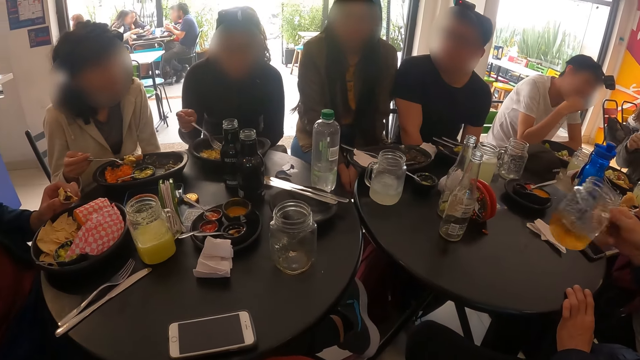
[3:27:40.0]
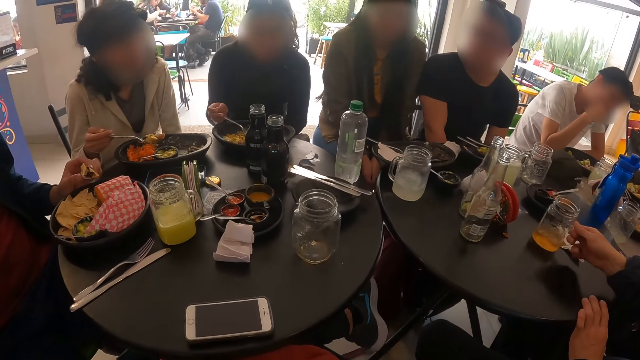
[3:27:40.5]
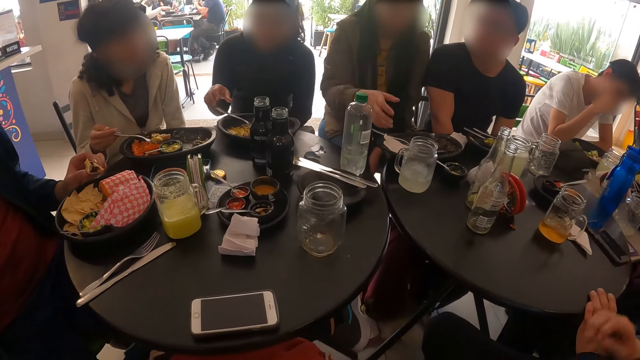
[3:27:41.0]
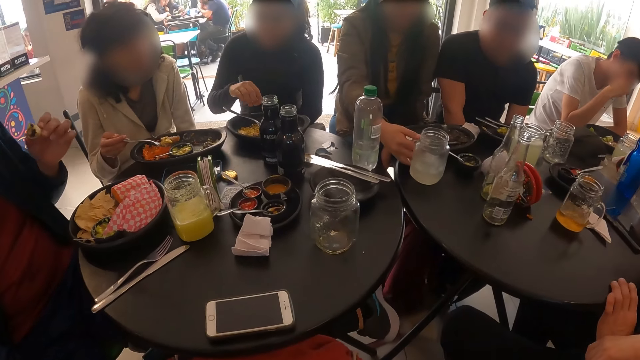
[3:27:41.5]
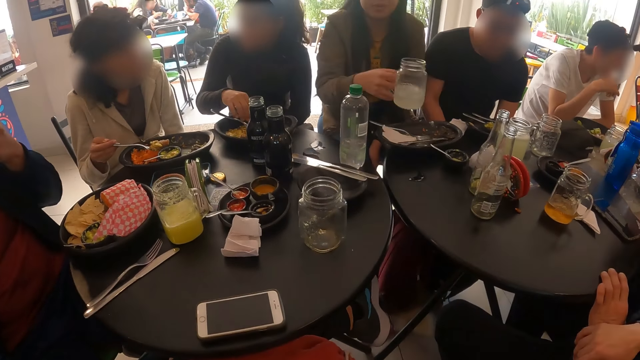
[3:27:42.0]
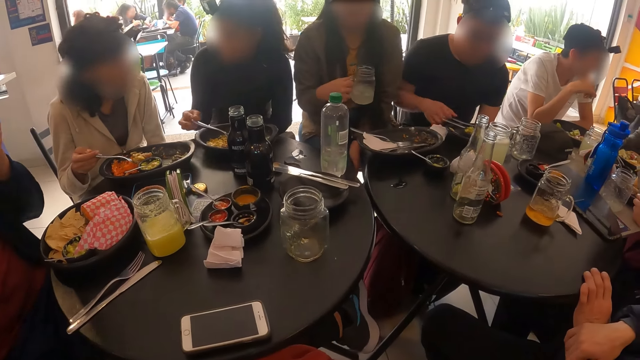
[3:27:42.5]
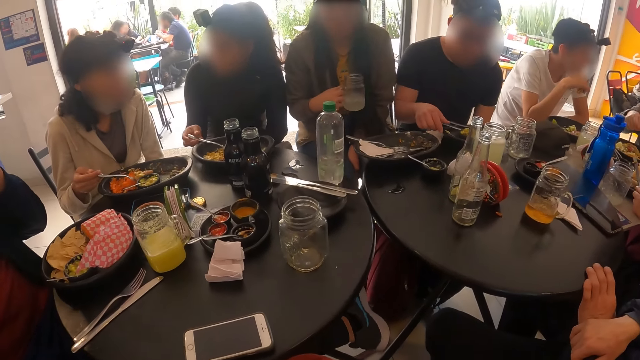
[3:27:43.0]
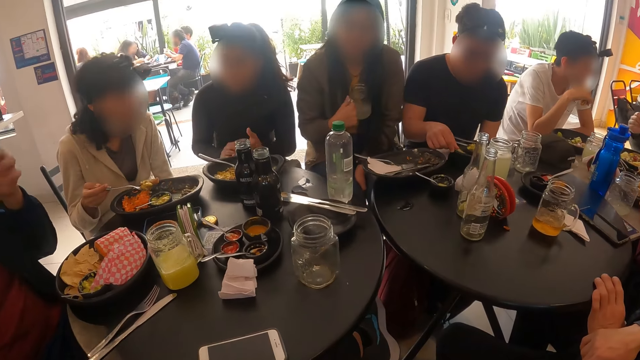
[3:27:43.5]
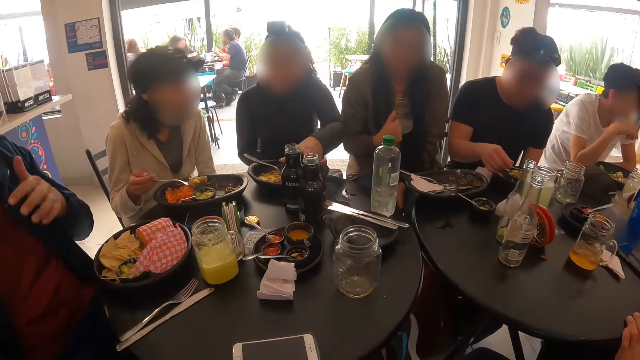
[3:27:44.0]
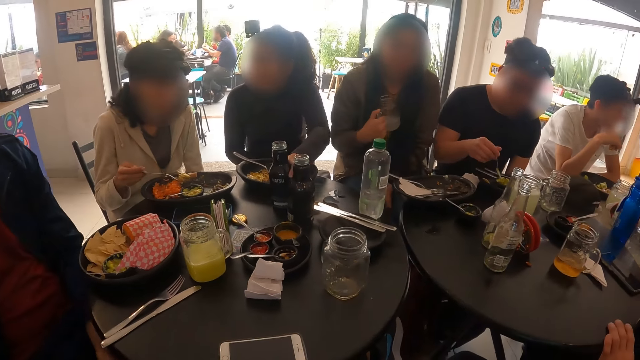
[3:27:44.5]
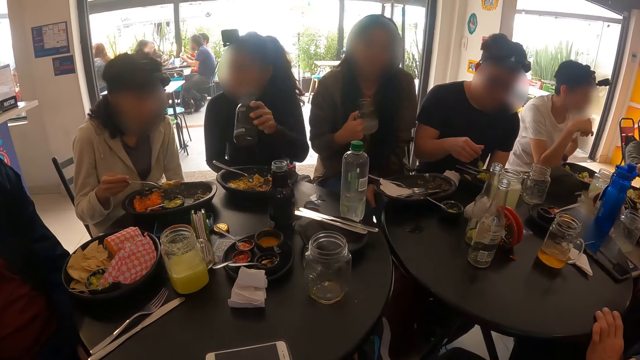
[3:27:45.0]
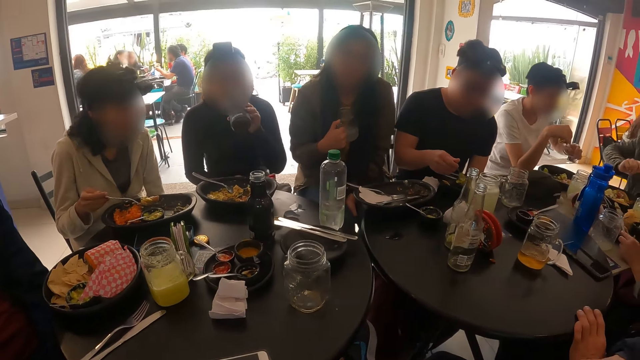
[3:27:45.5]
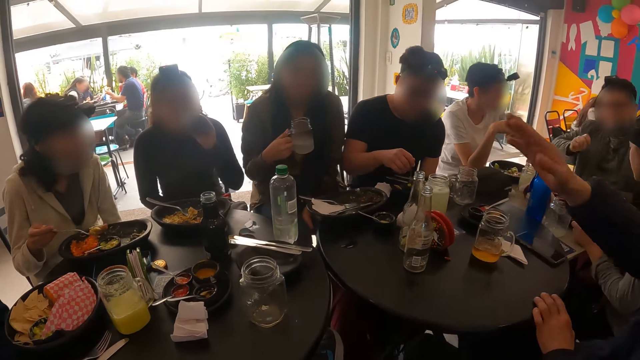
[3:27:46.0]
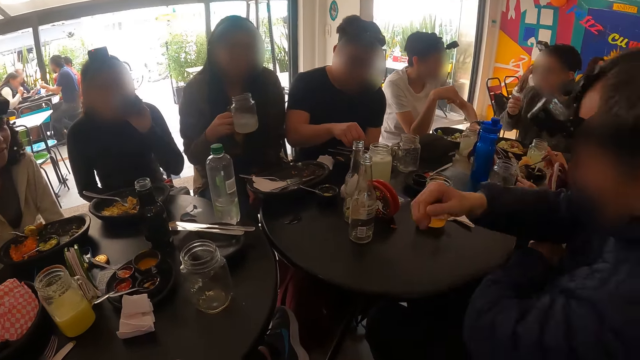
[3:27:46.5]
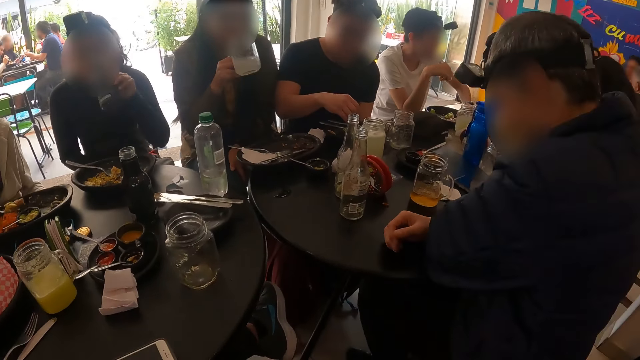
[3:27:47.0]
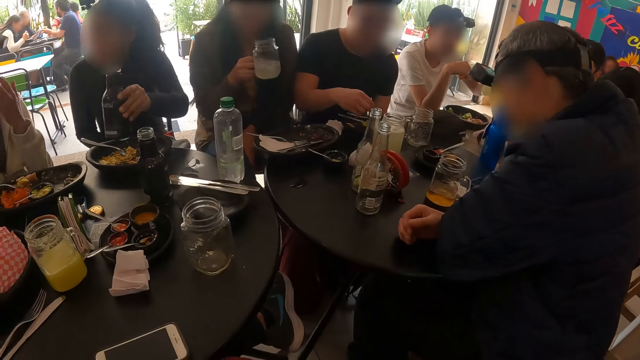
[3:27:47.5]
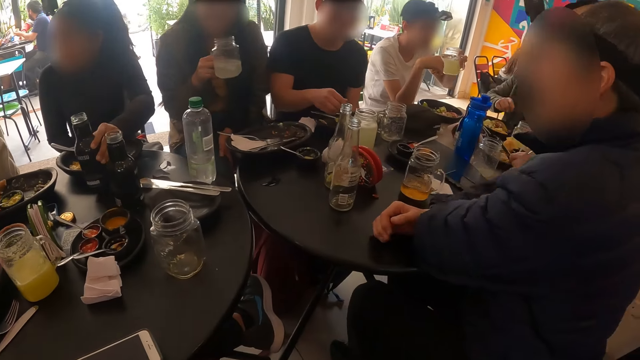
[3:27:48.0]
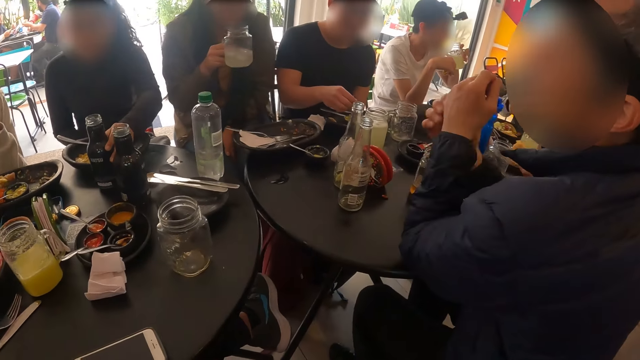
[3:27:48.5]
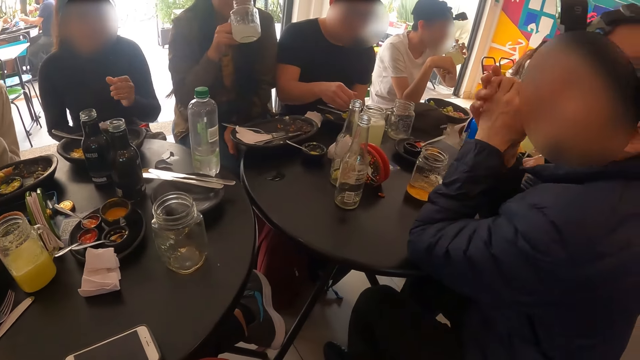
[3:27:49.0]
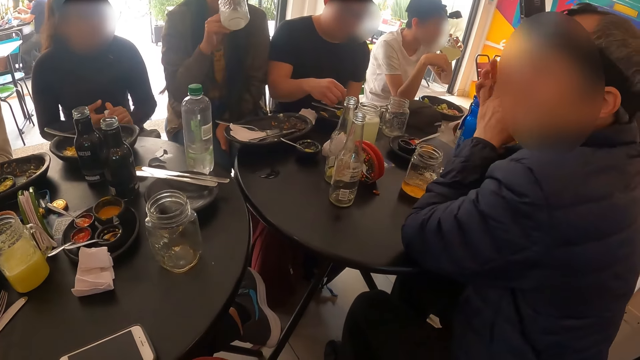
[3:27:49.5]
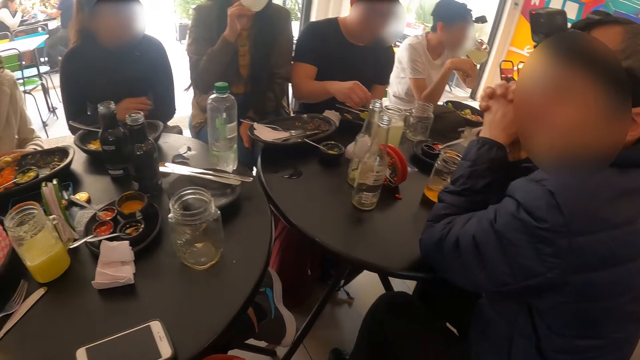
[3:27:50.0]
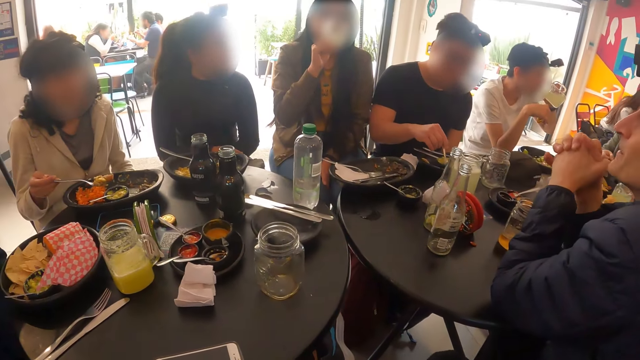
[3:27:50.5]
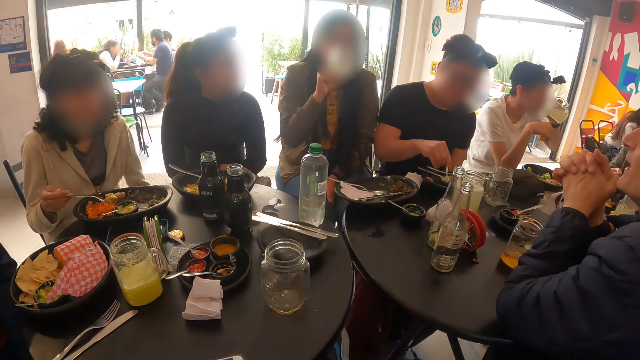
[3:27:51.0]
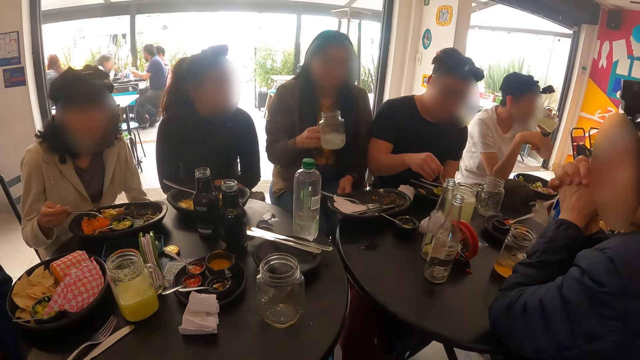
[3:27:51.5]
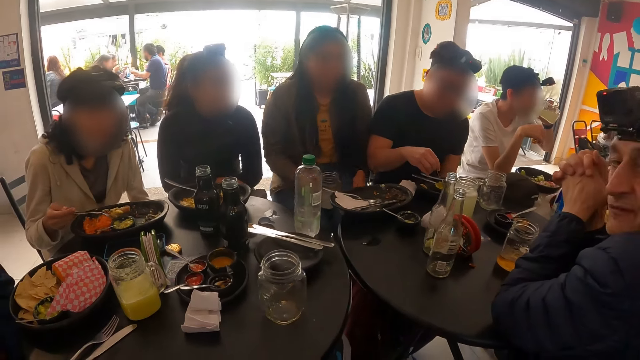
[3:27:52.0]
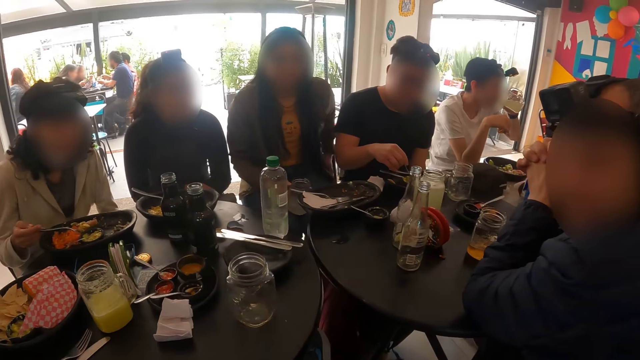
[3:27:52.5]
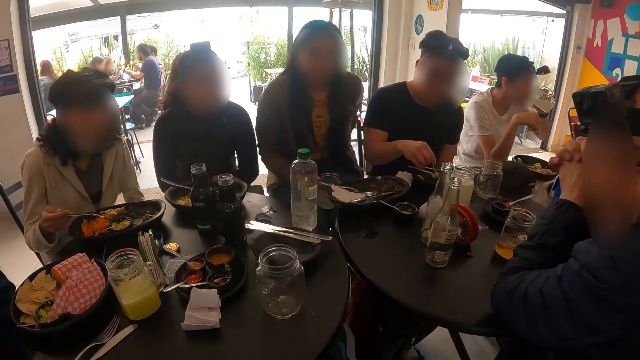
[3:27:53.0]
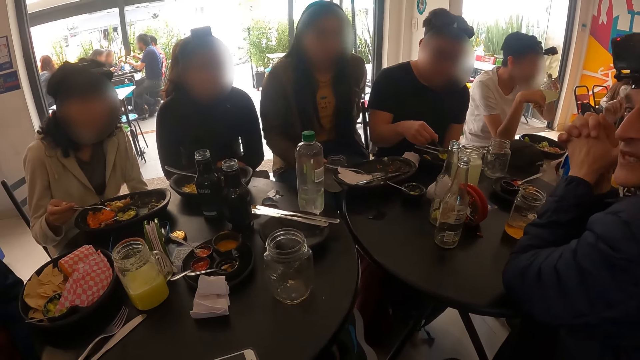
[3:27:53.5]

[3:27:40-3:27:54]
A man drops the jar of juice on the table with his right hand. A woman picks up a jar of juice on the table with her right hand. Another man holds a spoon with his right hand. Another woman picks up a bottle on the table with her left hand. The second woman drinks from the bottle in her left hand. The first man interacts with a group of people. The second woman drops the bottle on the table with her left hand. The first woman drinks from the jar of beer in her right hand. The first woman holds the jar of beer with her right hand.

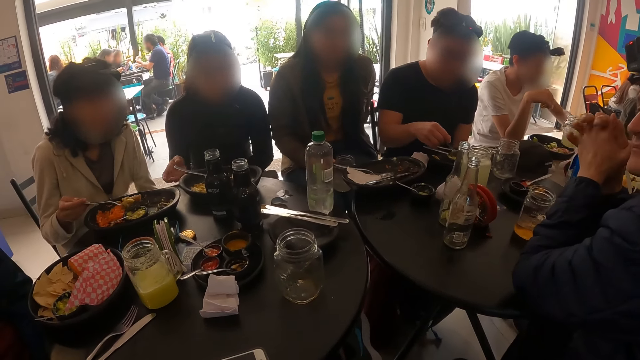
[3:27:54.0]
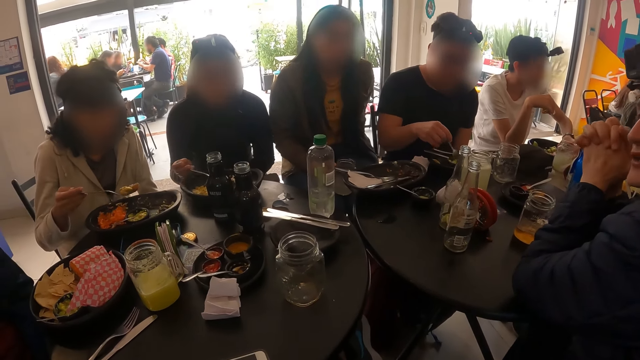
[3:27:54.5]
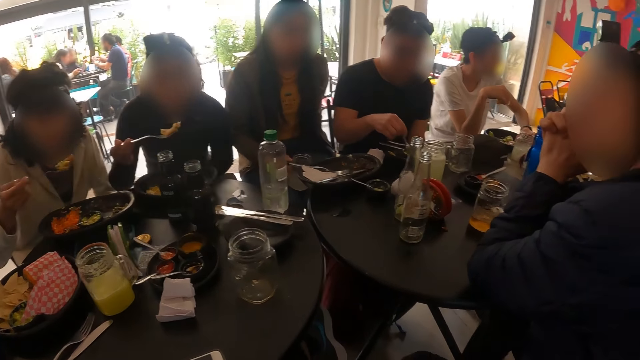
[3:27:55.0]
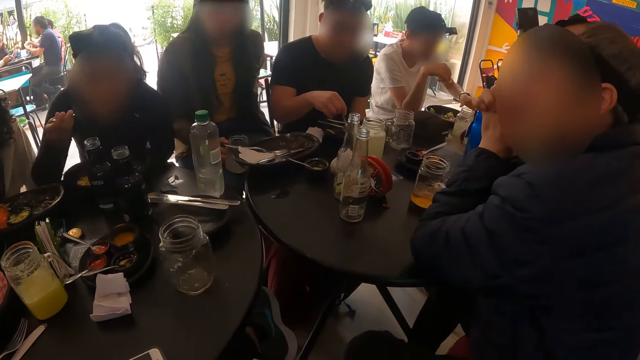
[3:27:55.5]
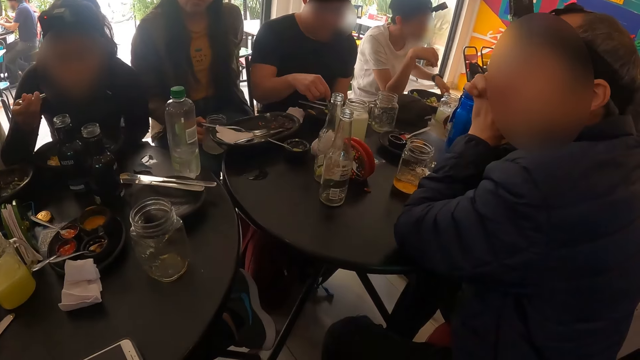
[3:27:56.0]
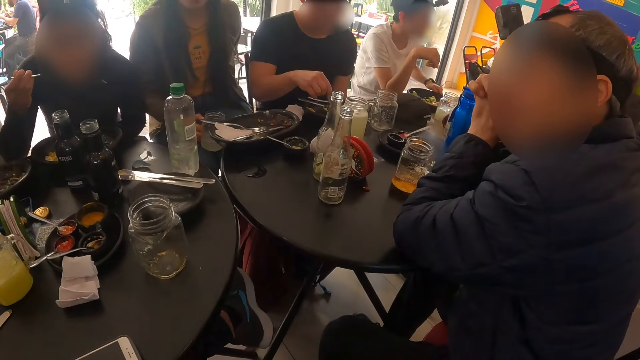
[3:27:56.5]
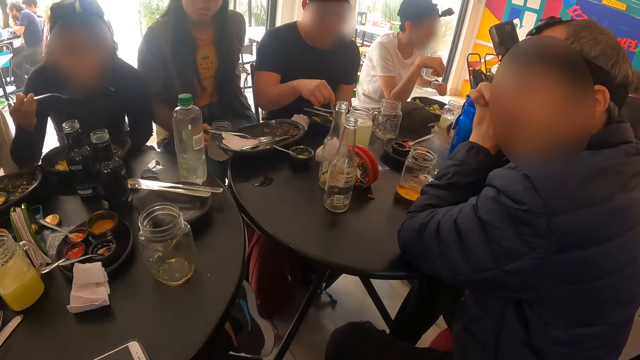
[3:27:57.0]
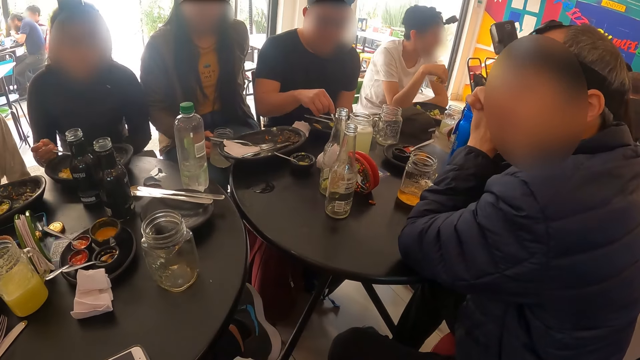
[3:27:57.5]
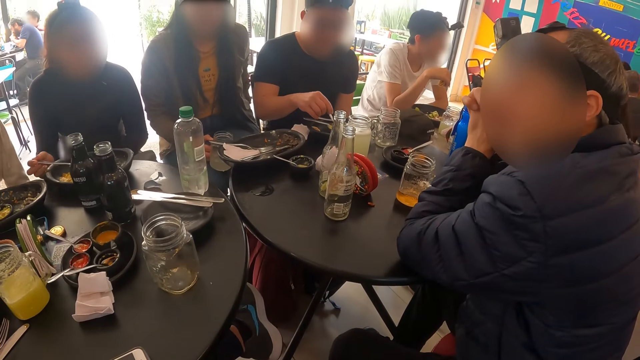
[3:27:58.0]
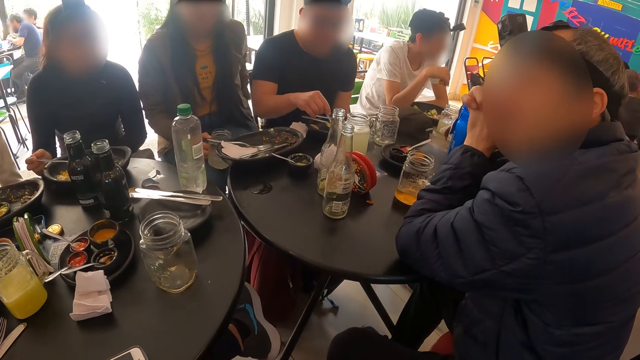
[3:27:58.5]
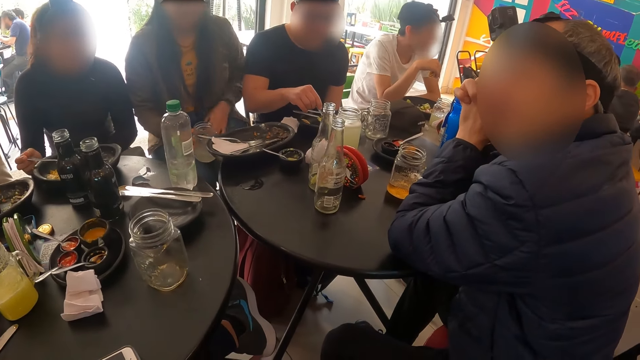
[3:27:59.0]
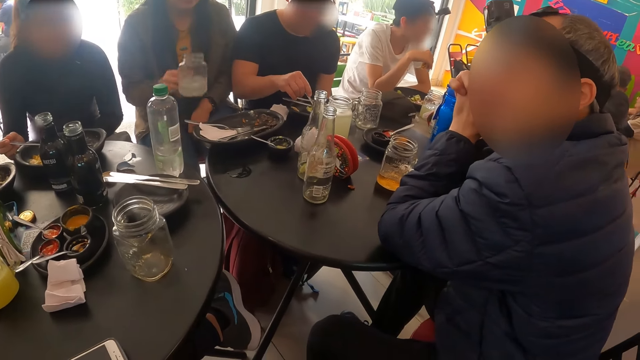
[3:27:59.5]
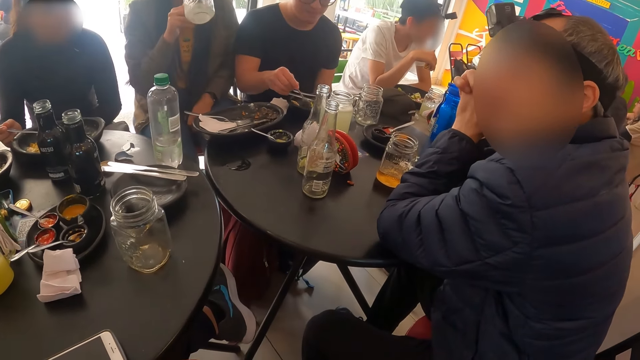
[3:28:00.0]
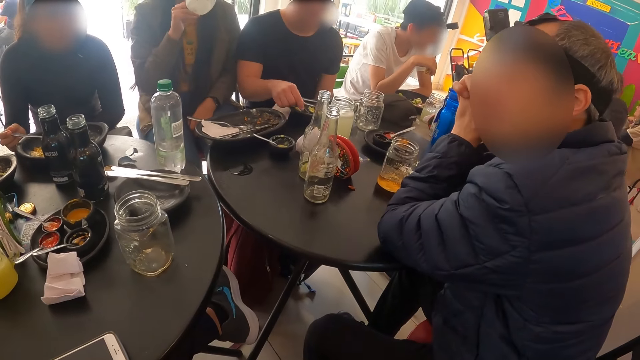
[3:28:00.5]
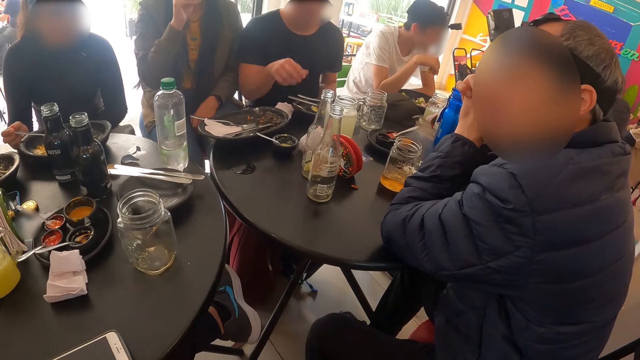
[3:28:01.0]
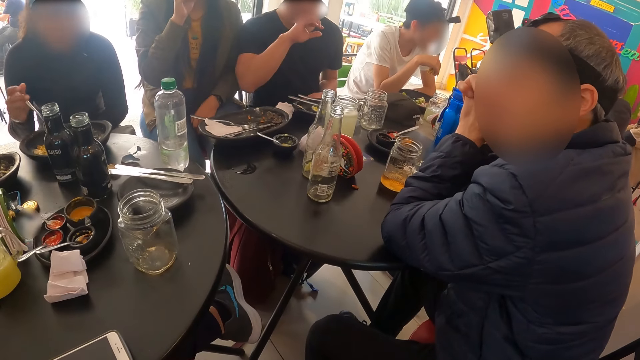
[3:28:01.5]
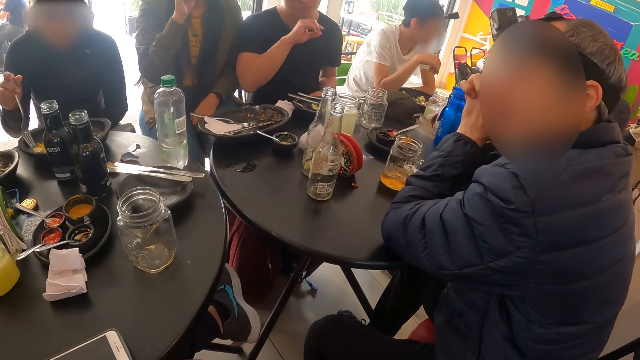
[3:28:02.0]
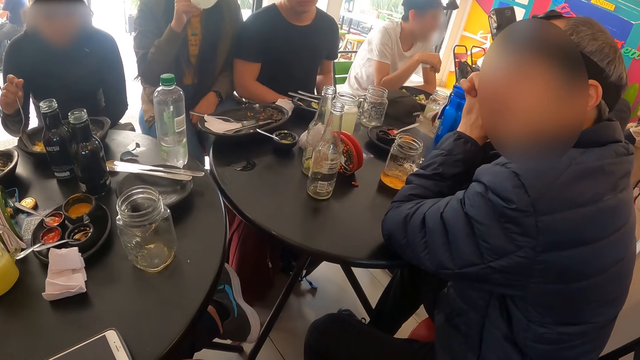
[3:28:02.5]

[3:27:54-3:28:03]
A woman takes cheese with a spoon from the plate on the table with her right hand. The woman eats cheese with the fork in her right hand. Another woman eats cheese with the spoon in her right hand. A third woman drinks from the jar of beer in her right hand.
